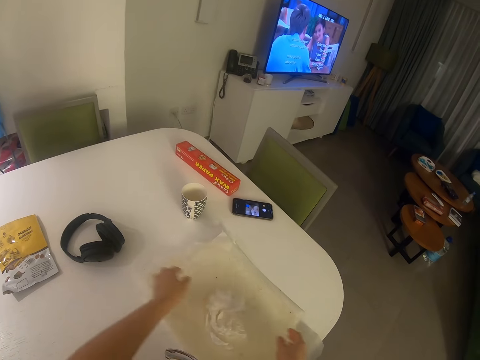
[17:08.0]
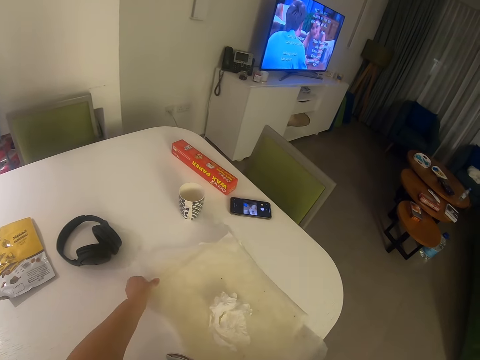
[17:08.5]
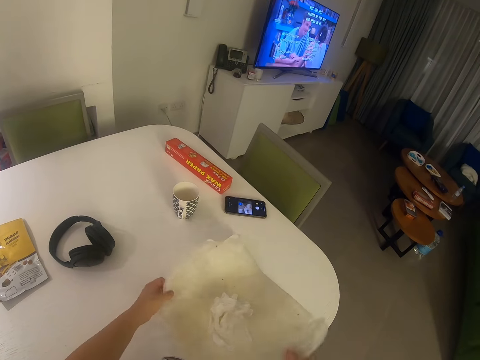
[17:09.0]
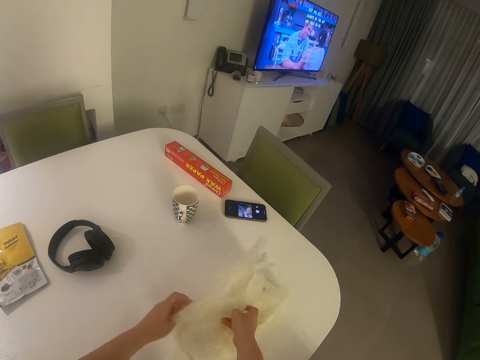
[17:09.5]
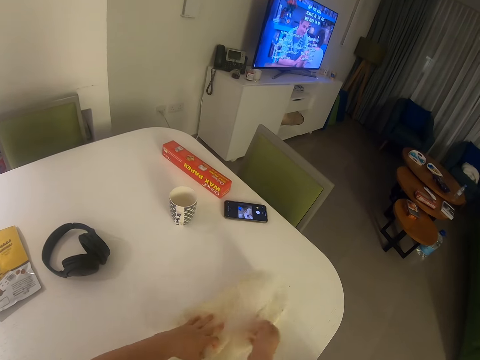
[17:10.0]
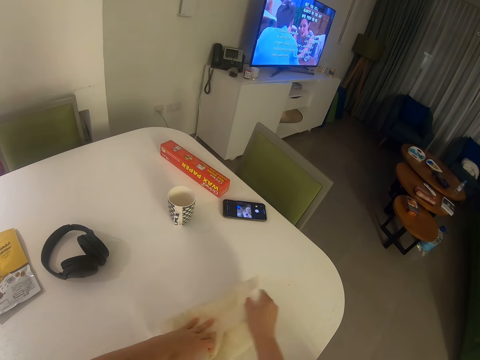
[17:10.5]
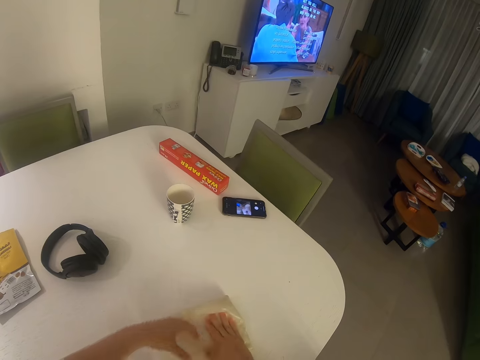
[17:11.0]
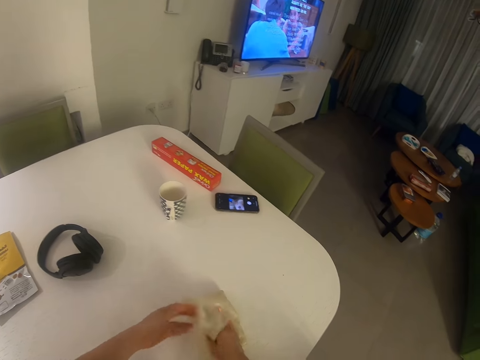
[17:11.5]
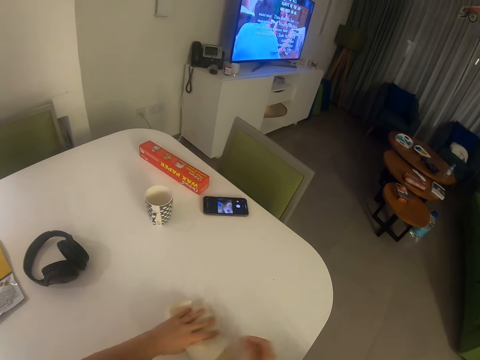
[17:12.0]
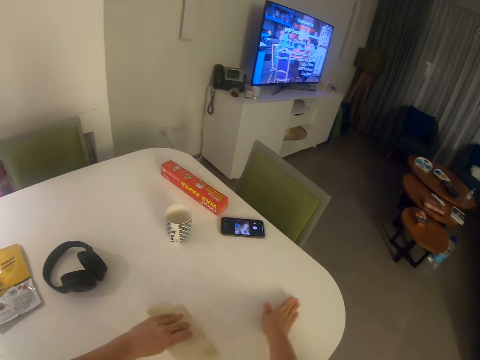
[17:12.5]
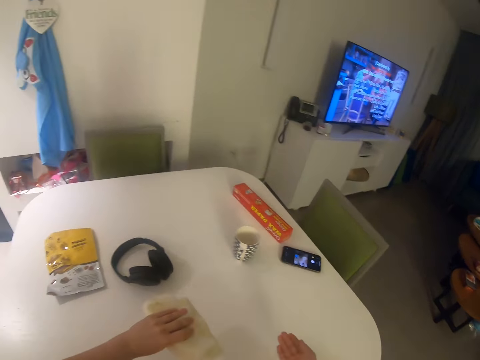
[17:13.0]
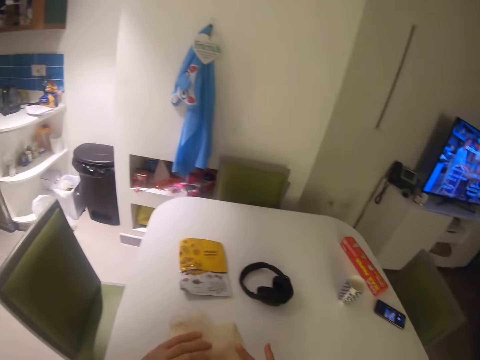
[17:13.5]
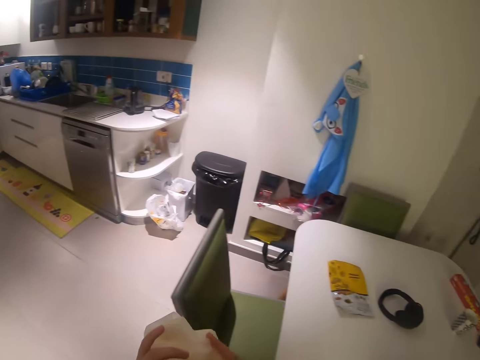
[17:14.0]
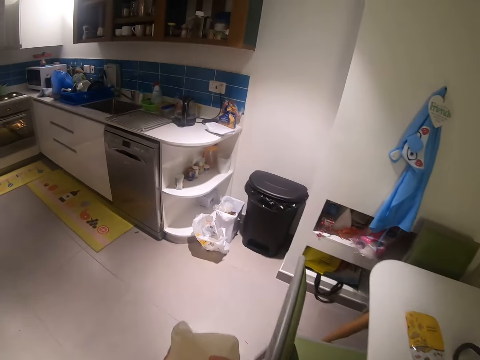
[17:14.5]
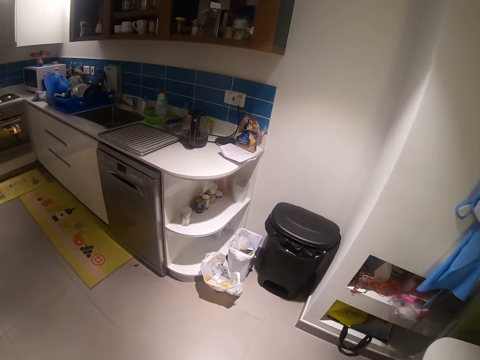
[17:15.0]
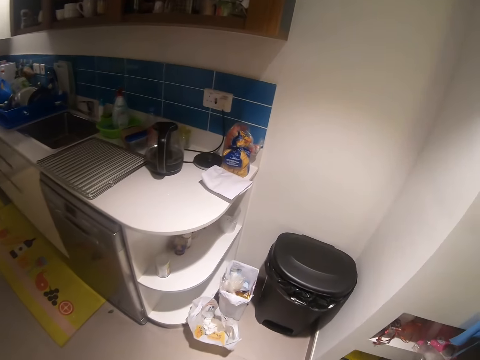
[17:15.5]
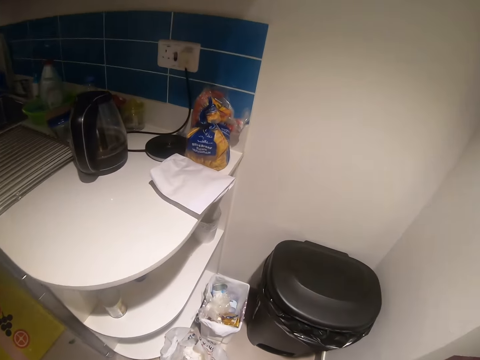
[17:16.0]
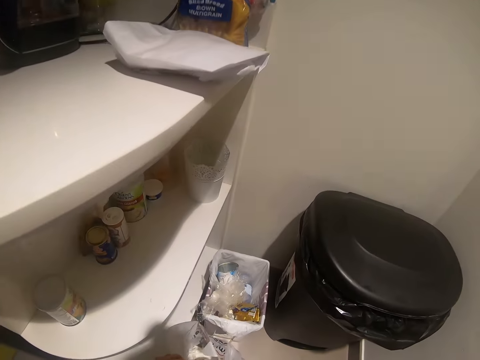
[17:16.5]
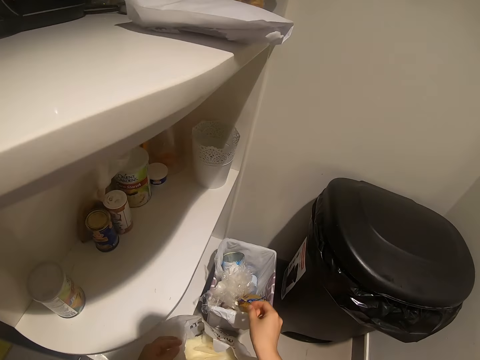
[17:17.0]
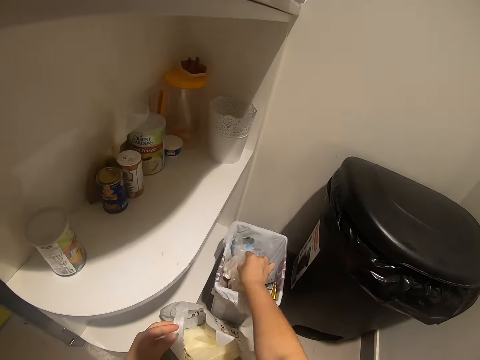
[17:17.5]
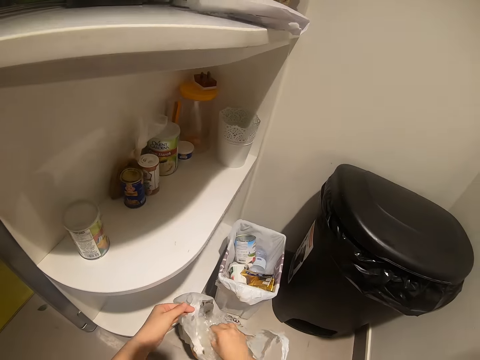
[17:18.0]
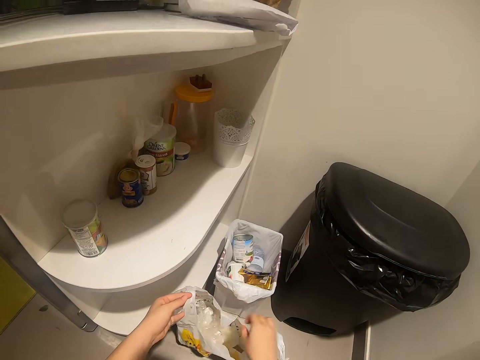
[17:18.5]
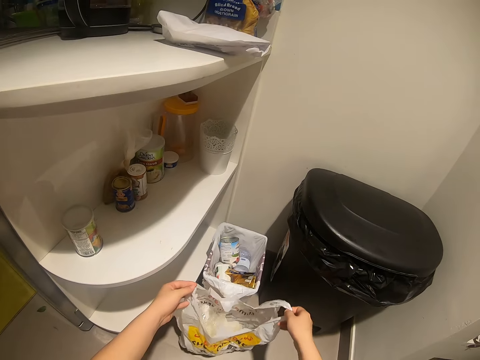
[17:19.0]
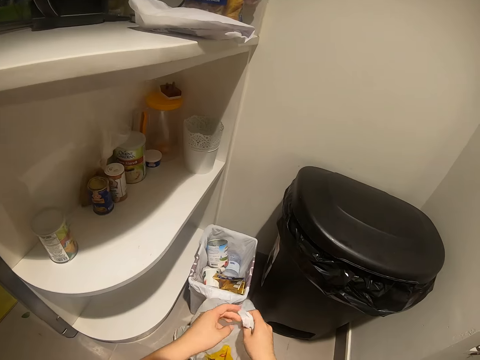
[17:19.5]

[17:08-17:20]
The camera wearer drops the tissue on the table with both hands. They swing their hand. They pick up the paper. They wrap the nylon together with both hands. They pick up the paper. They walk in the kitchen. They throw the nylons into the dustbin. They swing their hand. They pick up the polythene paper. They swing their hand. They drop the polythene paper in the polythene bag and fold the polythene bag.

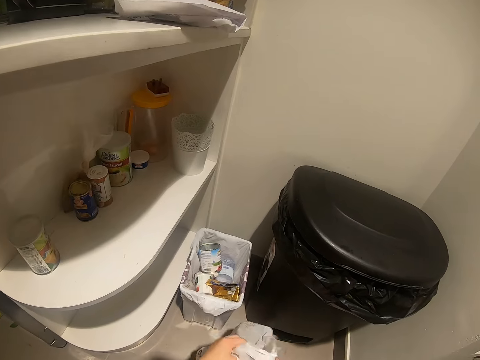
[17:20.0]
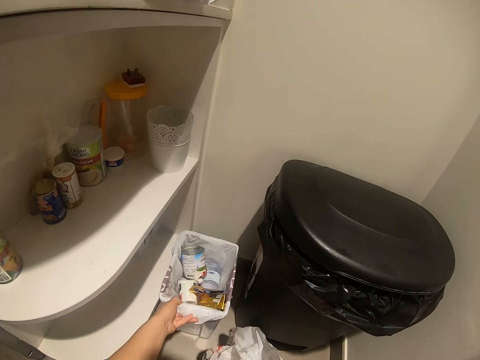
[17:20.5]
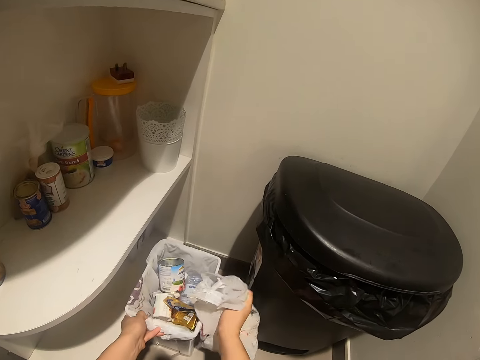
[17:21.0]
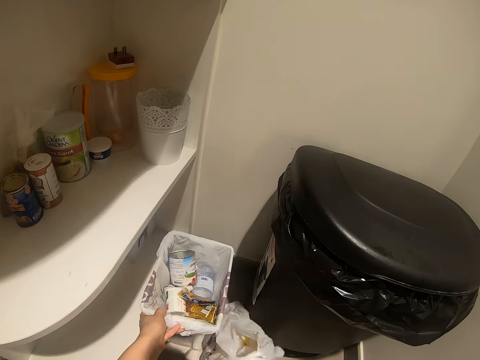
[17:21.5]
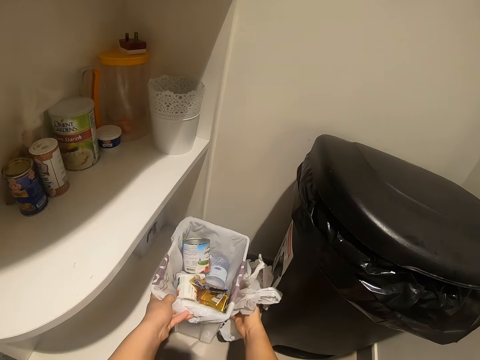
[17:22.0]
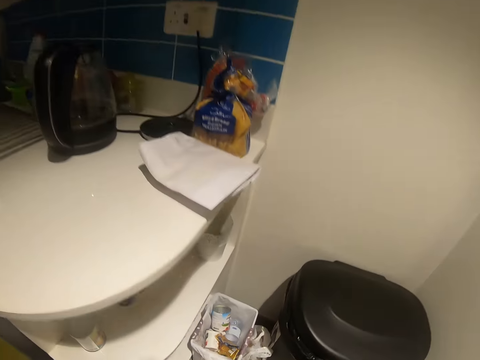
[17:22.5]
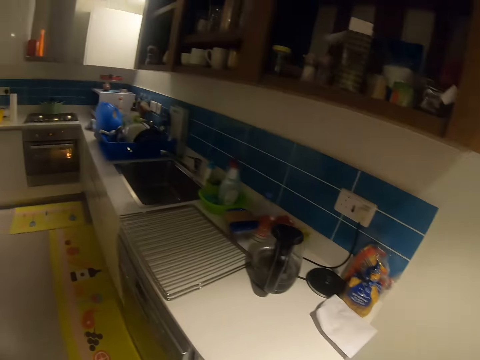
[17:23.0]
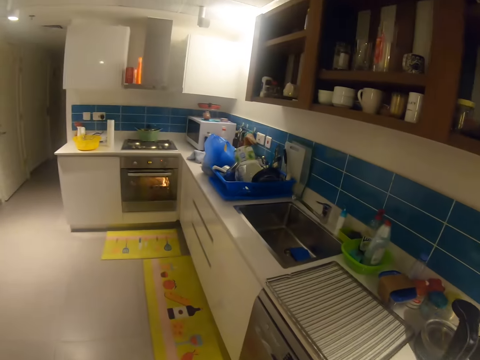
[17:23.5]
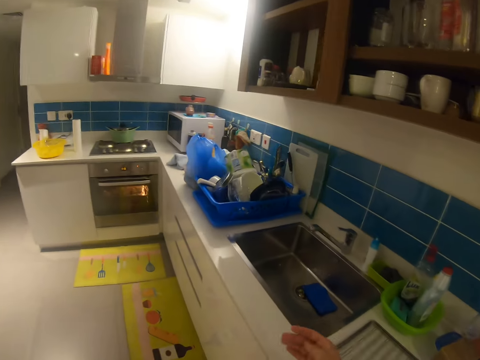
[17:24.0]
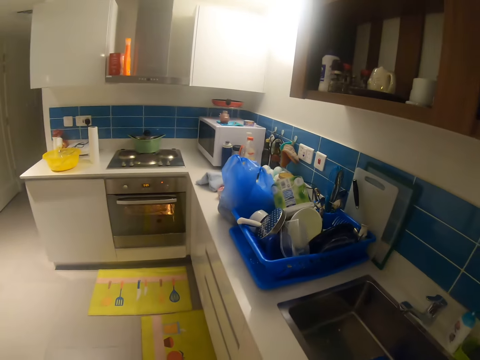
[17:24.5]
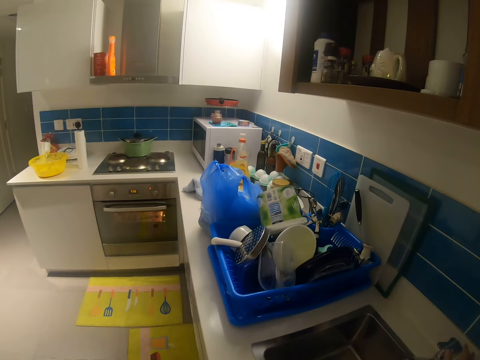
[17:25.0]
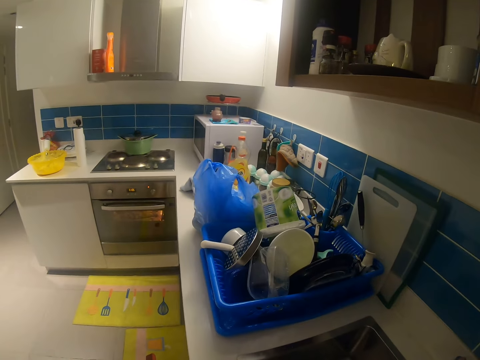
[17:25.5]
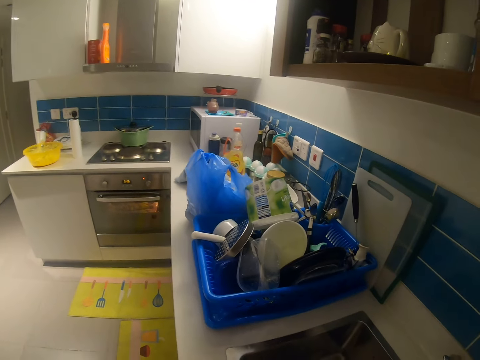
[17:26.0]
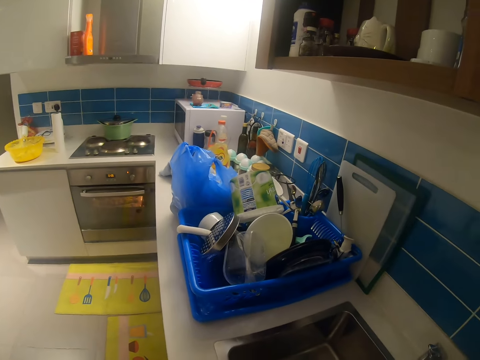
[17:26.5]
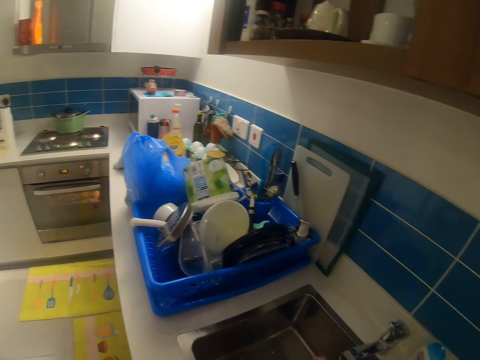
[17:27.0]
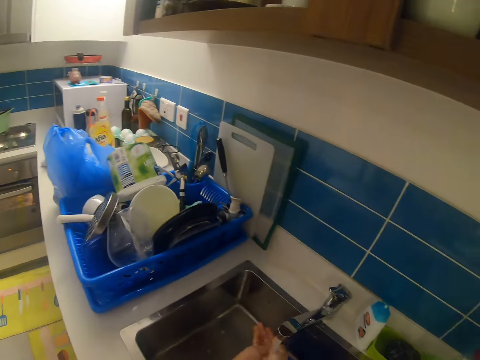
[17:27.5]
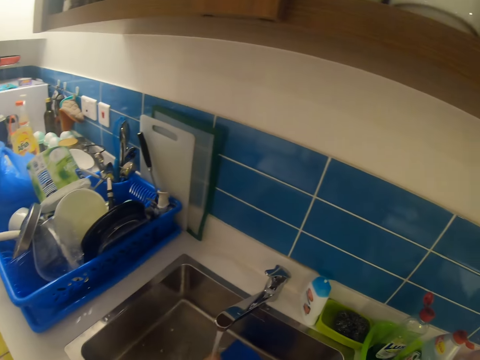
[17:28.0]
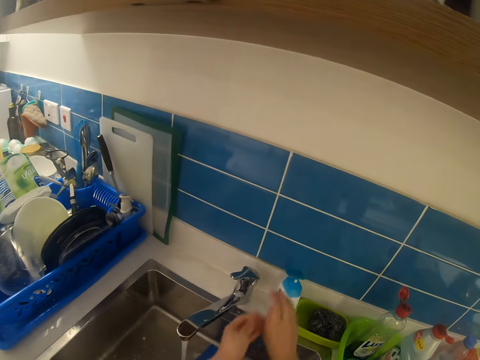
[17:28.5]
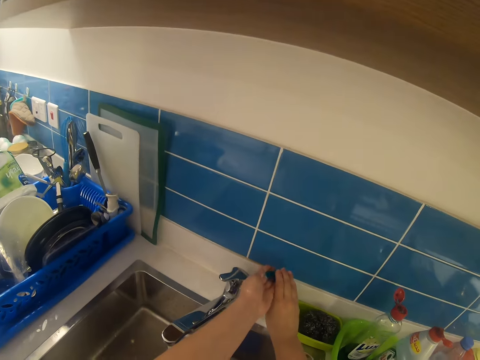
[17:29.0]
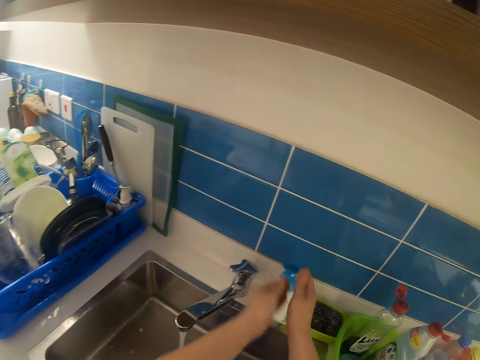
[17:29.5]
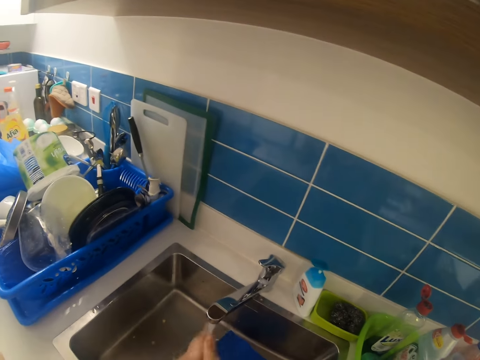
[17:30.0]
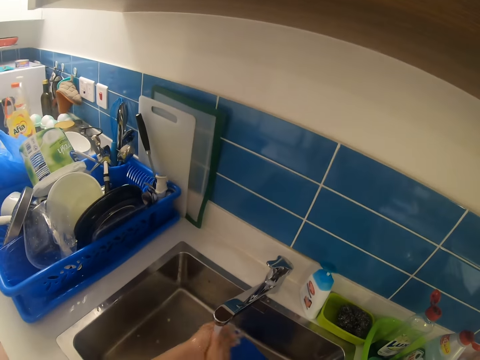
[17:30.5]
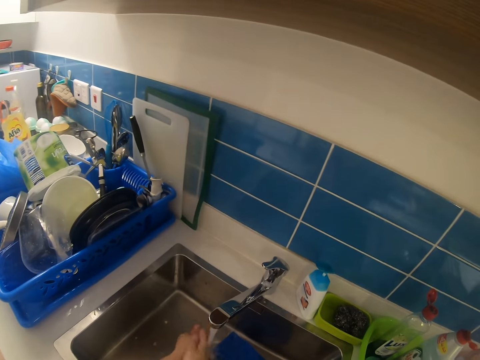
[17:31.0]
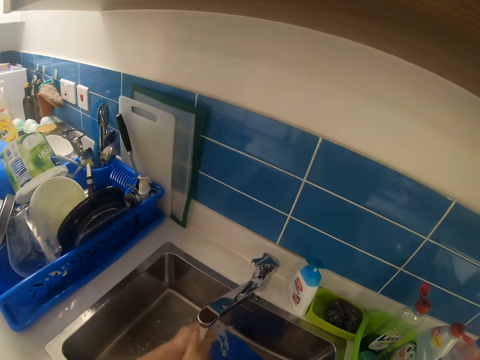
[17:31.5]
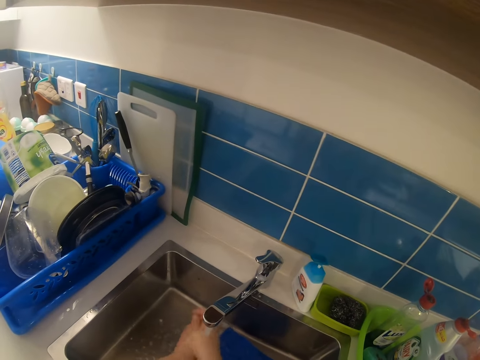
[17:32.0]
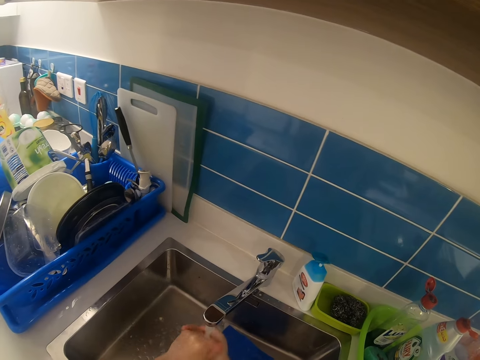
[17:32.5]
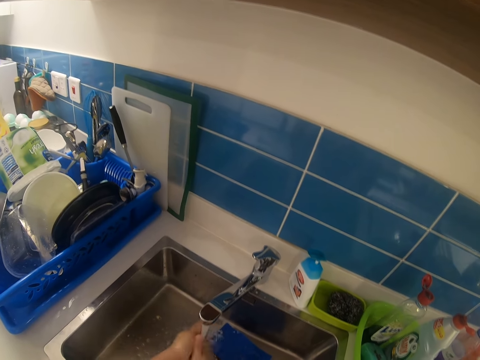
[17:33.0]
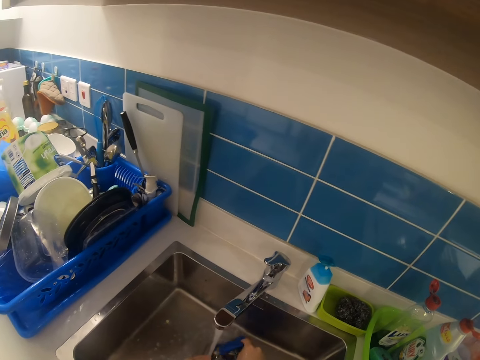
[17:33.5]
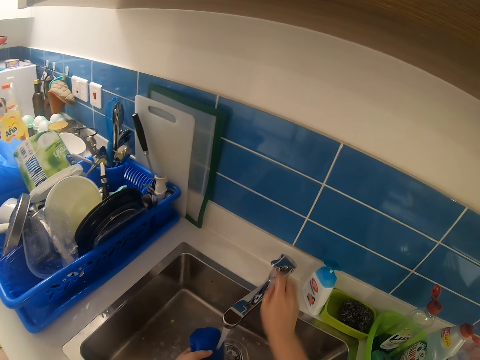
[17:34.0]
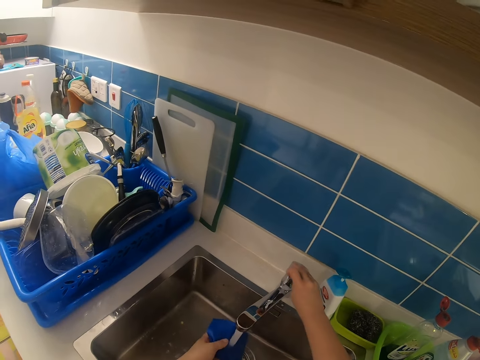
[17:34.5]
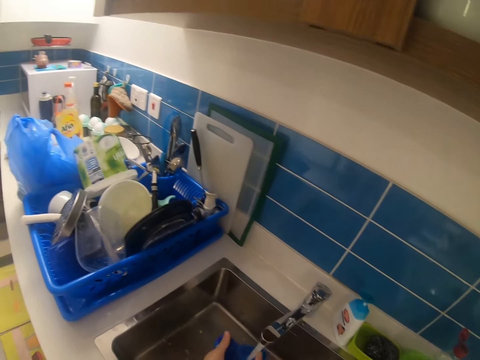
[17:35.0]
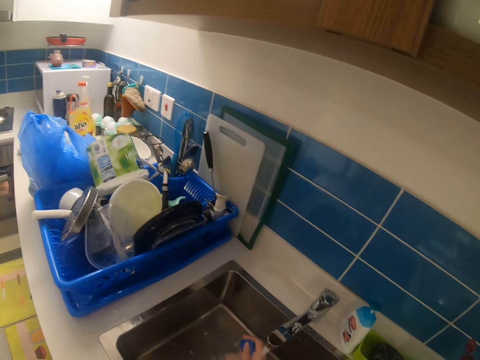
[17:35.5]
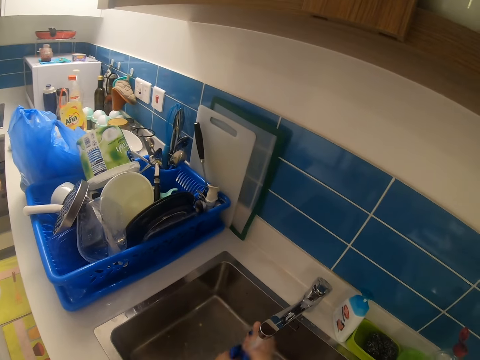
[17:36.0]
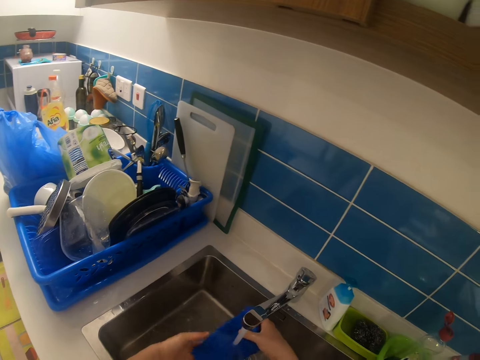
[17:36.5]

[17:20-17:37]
The camera wearer moves the dustbin and pushes the polythene bag between the dustbins. They swing their hand. They walk in the kitchen. They stare at the oven. They open the faucet with their right hand. They wash both hands with water and soap. They swing their hand. They get the liquid soap from the bottle. They swing their hand. They apply soap on the hands. They rinse the hands. They wash a sponge with both hands with water. They swing their hand. They touch the tap. They adjust the faucet with their right hand. They rinse the hands.
